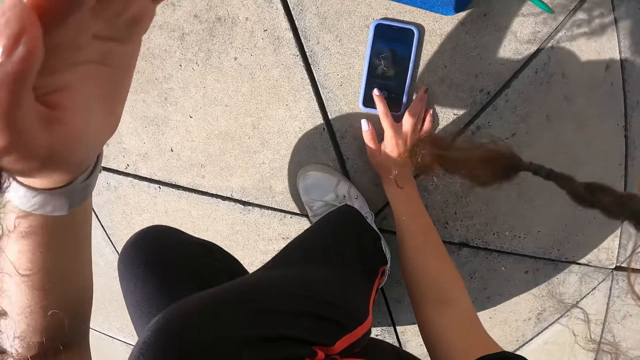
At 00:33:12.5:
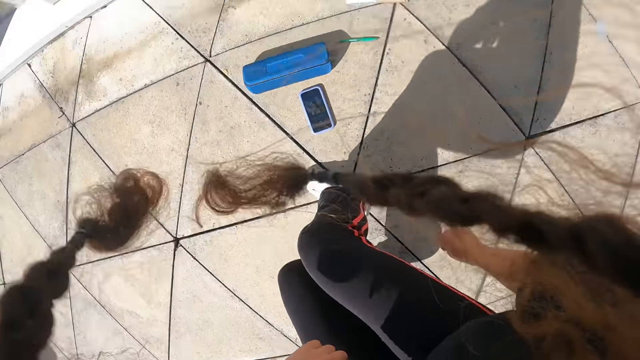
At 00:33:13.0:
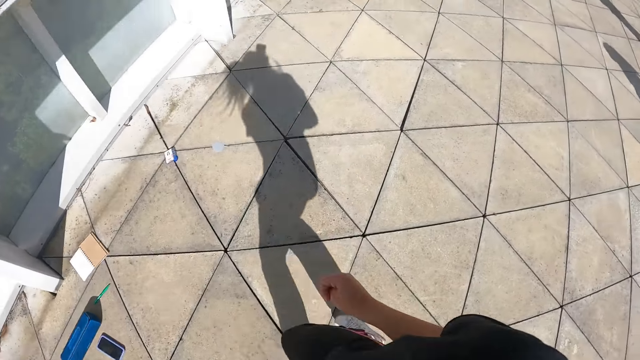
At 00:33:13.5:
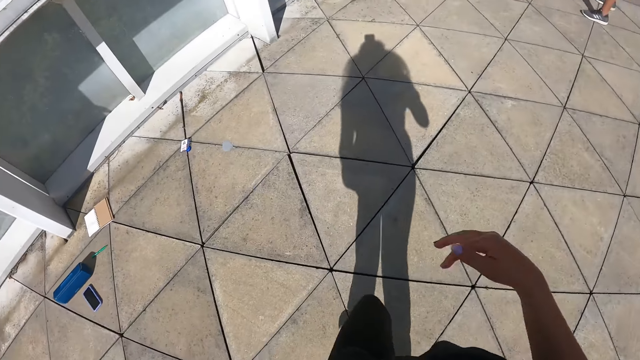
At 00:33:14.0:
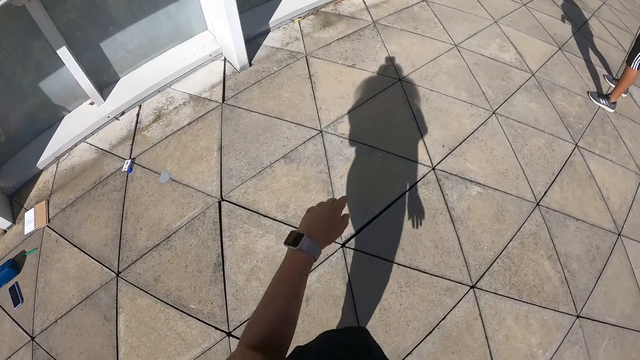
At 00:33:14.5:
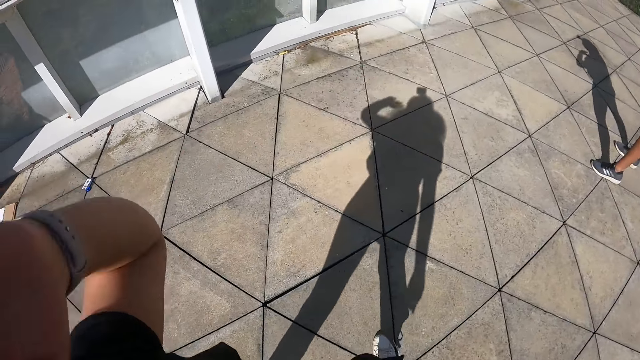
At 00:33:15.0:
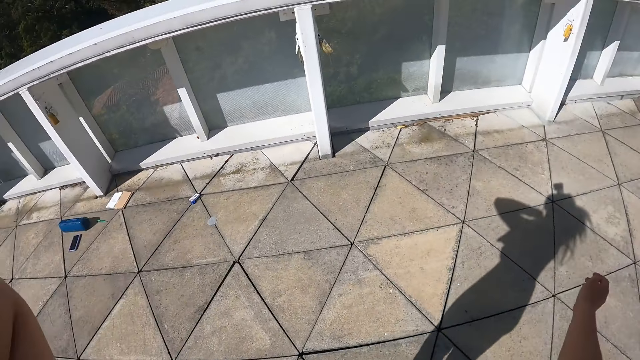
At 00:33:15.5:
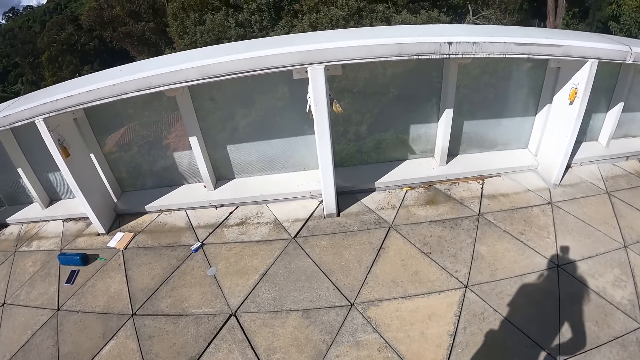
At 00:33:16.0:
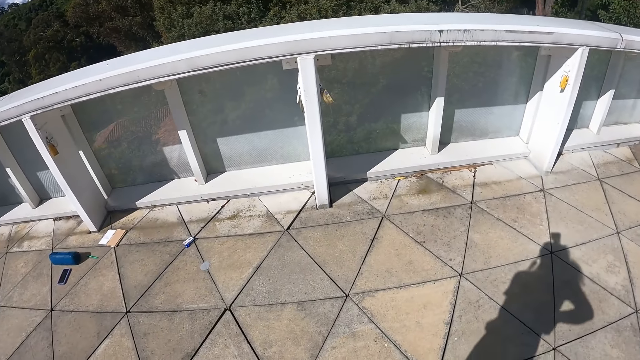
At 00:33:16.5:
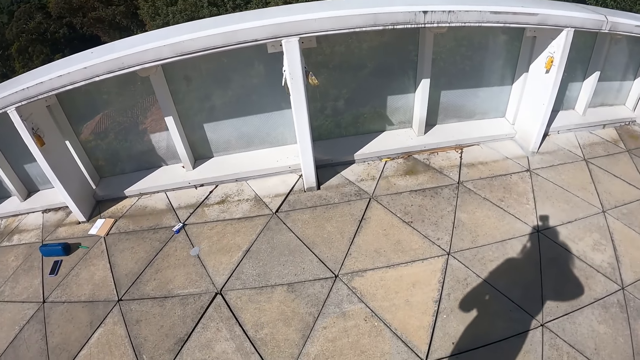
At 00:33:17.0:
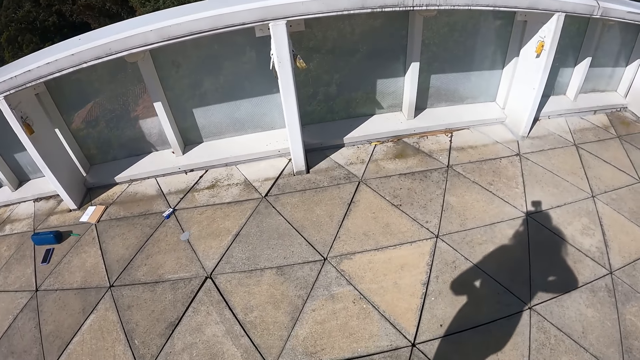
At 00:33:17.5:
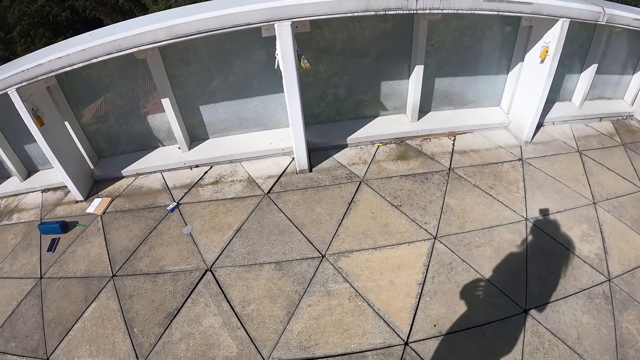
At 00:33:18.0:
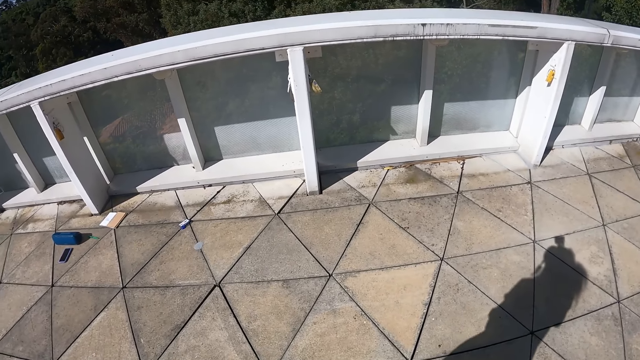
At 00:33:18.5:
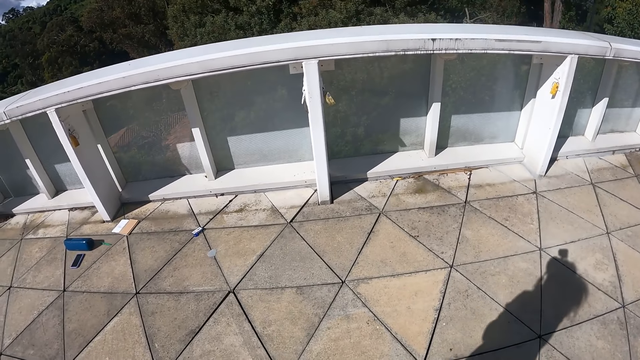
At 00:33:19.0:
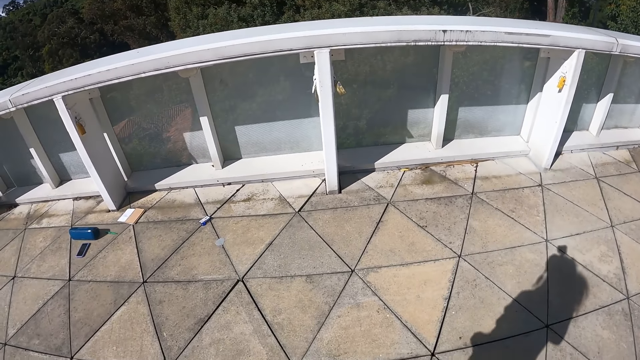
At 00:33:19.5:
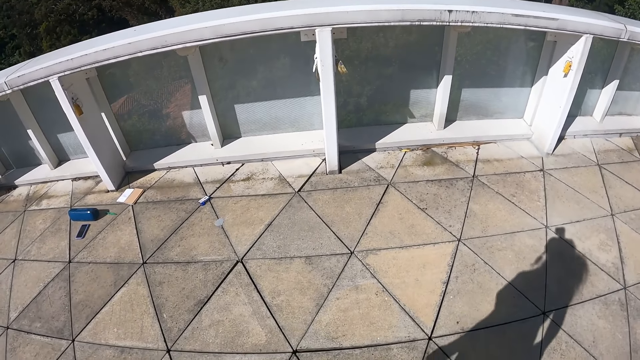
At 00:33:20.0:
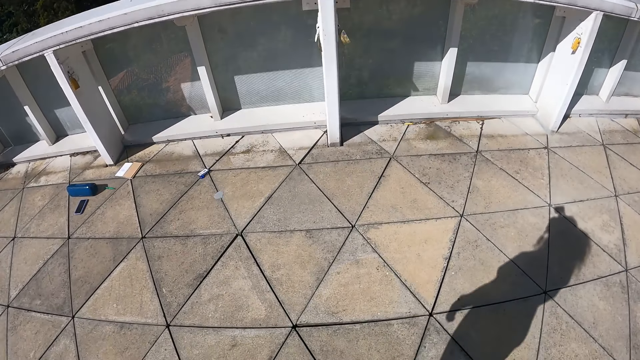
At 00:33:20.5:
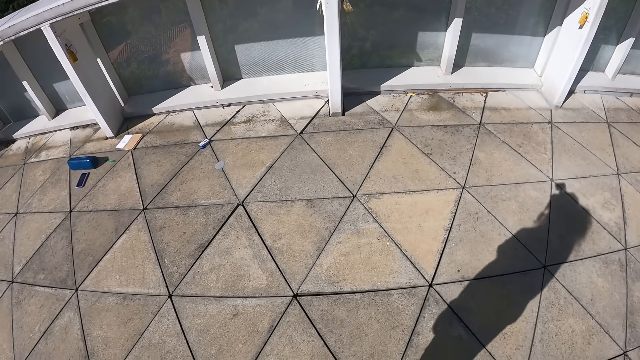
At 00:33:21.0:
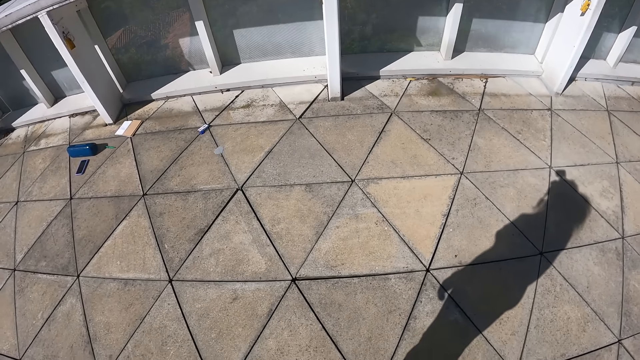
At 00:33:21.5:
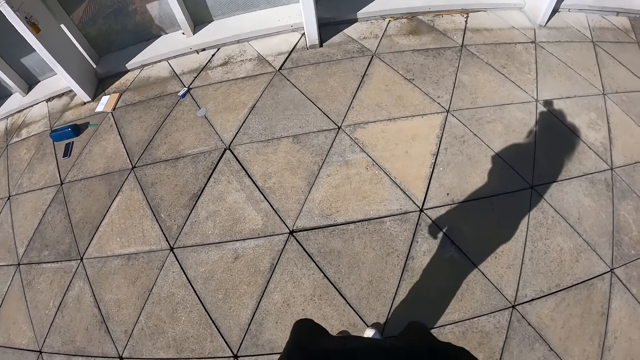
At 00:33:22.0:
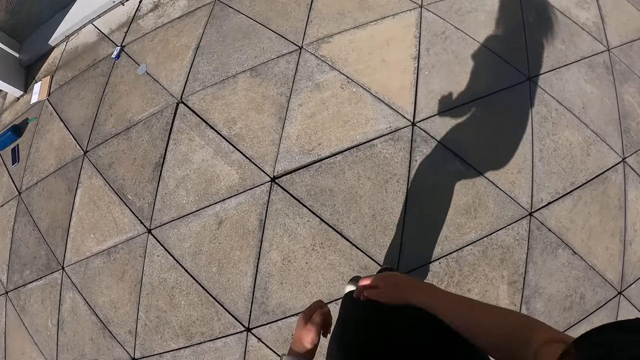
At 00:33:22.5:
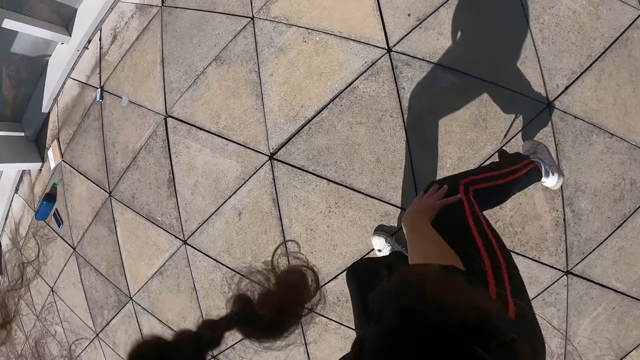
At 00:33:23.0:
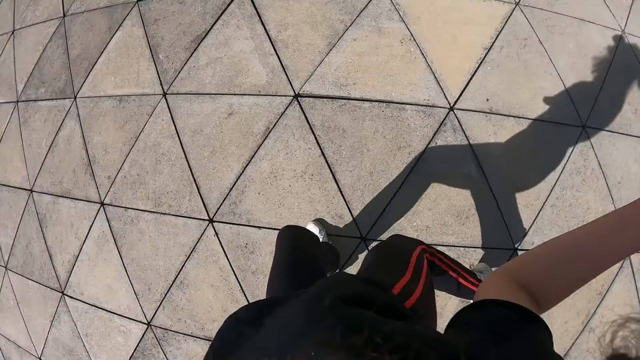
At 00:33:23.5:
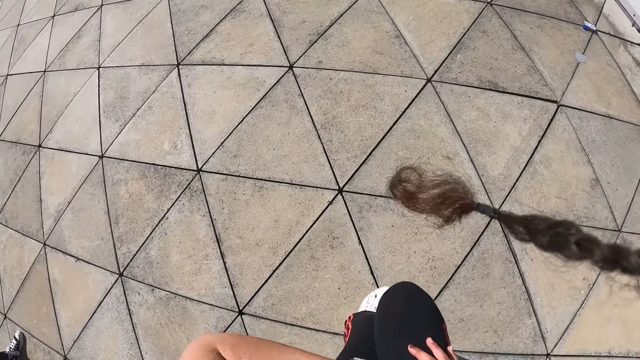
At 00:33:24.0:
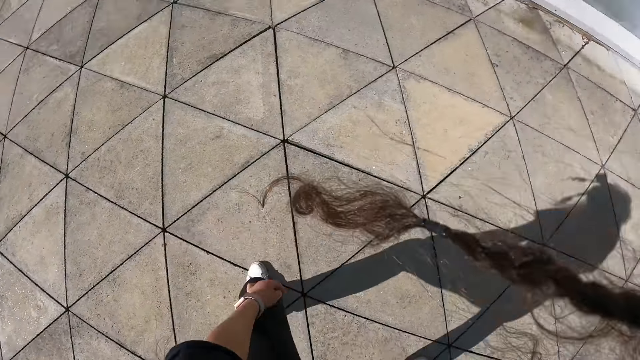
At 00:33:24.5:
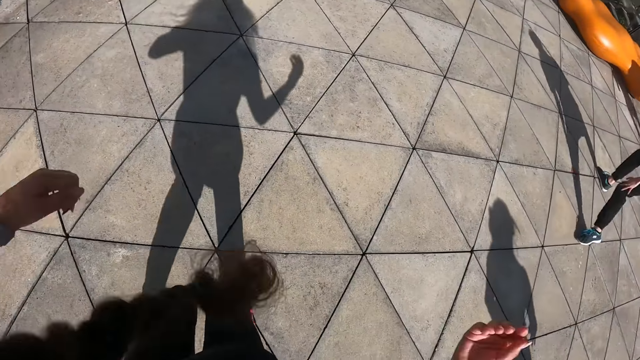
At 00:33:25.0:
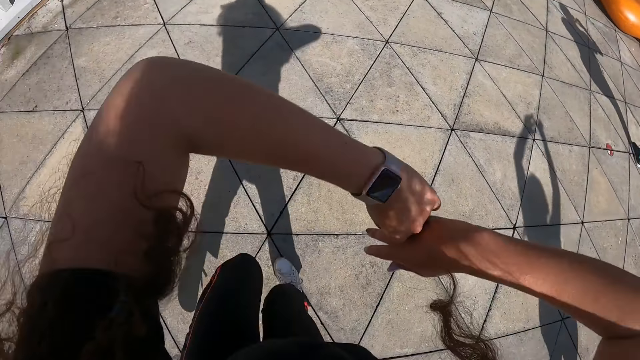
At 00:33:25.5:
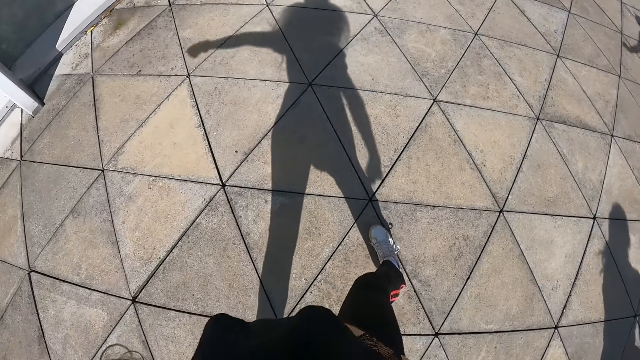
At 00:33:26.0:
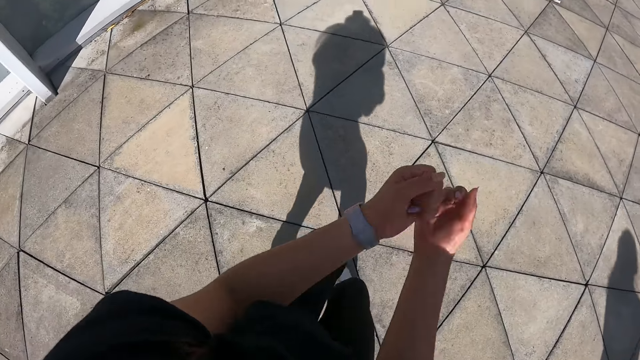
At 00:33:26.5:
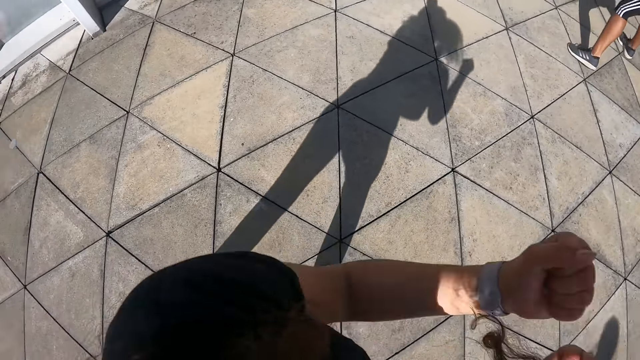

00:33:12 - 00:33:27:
The camera wearer taps the phone on the floor with her right hand. She walks. She dances along with the group of people.

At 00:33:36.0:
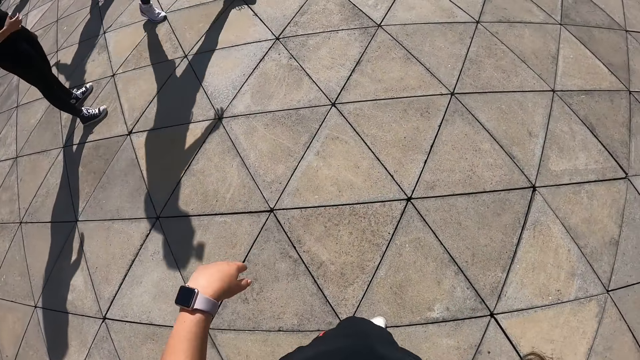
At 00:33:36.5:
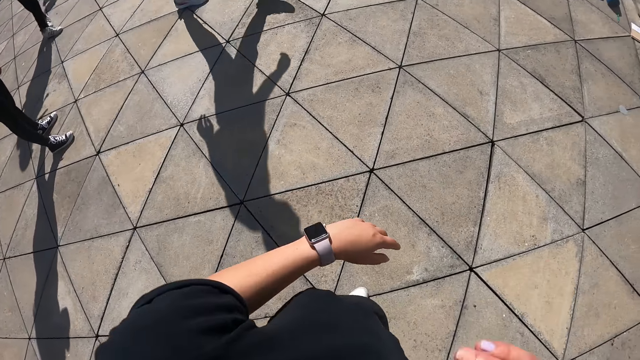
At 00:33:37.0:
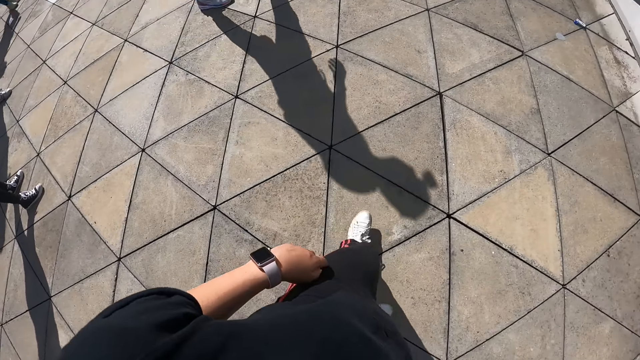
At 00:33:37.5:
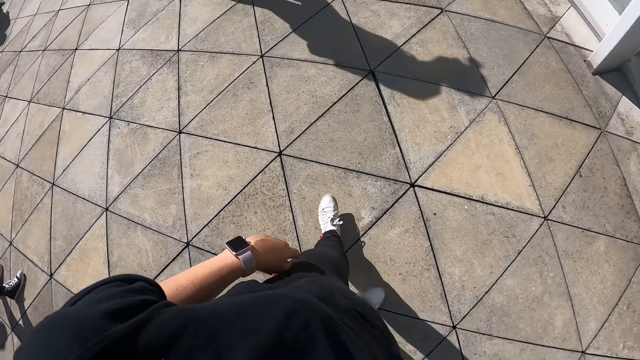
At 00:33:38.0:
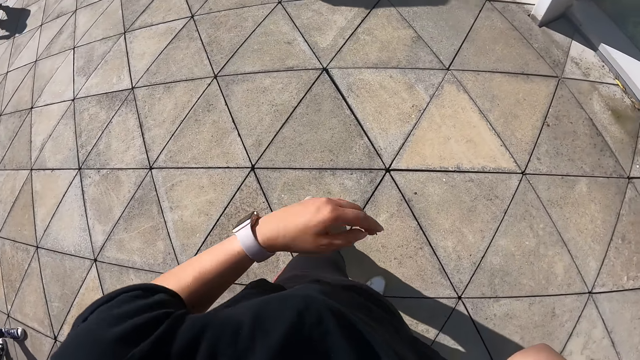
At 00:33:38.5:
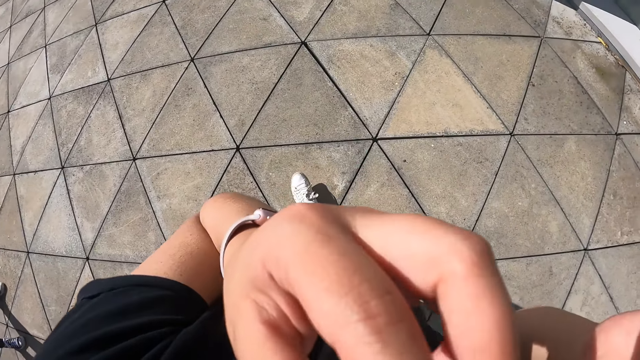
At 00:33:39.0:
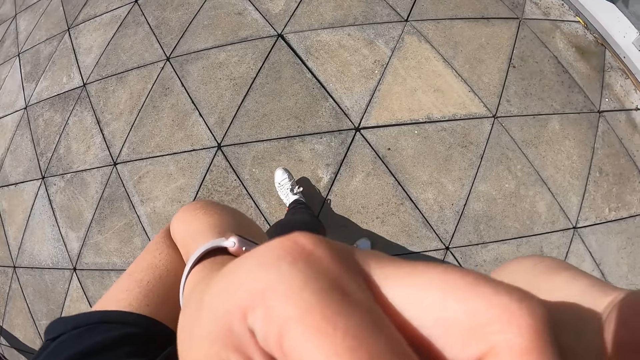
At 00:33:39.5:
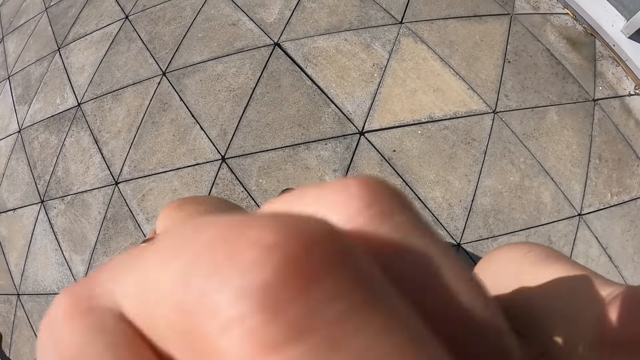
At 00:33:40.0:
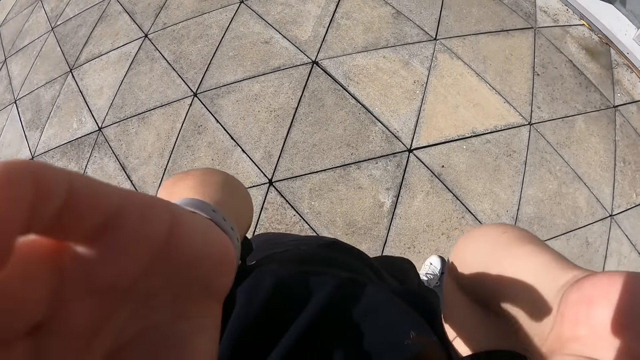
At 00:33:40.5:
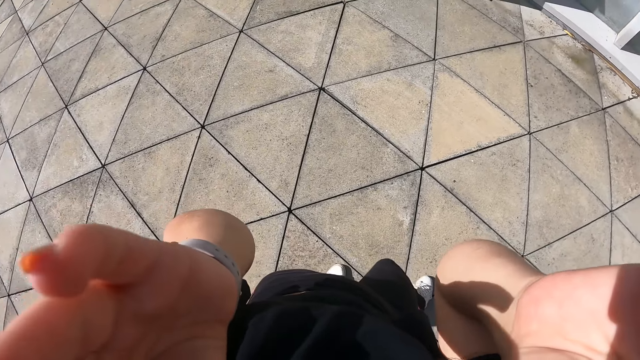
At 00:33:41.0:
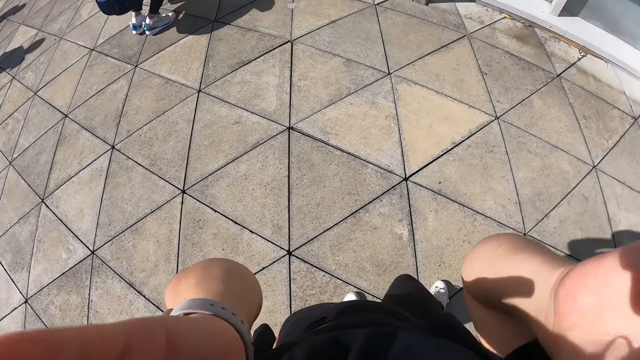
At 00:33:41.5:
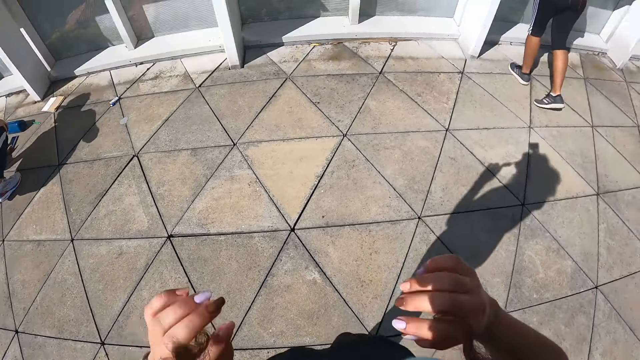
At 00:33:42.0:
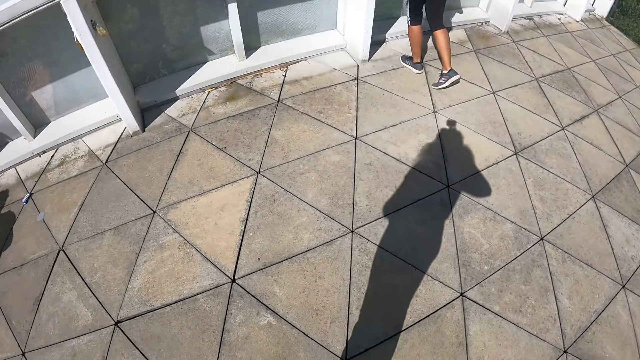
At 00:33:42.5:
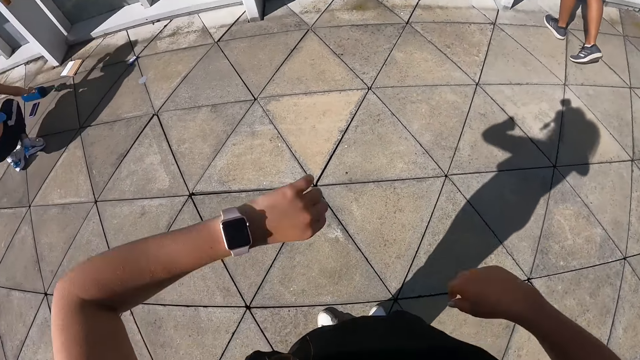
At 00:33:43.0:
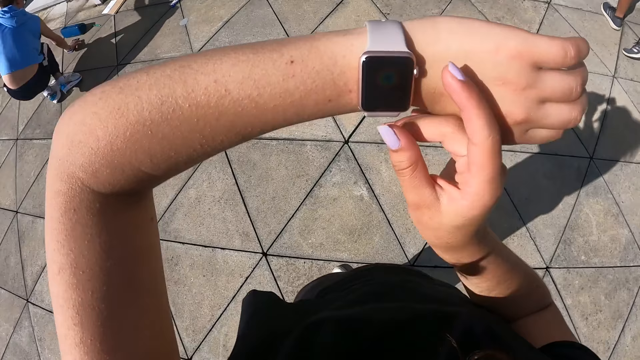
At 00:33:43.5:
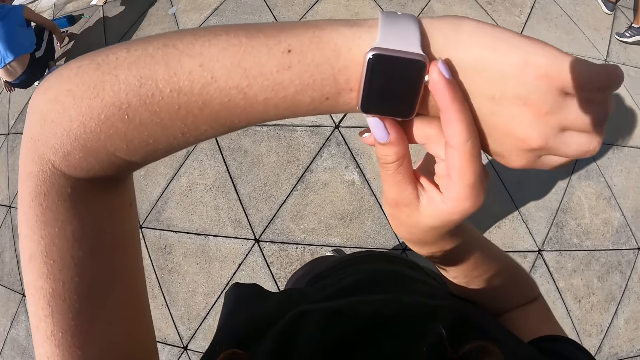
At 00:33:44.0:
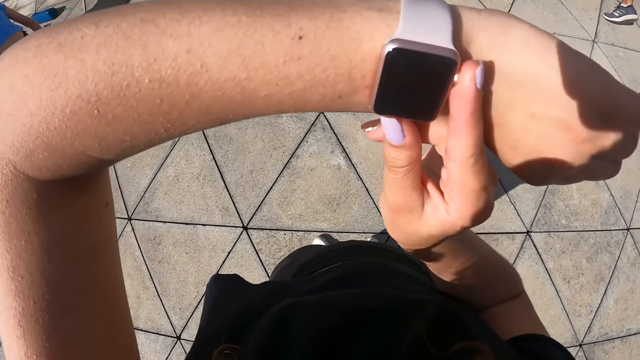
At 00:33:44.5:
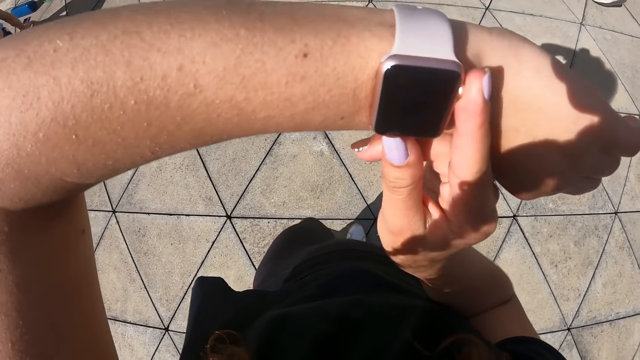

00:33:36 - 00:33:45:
The camera wearer fixes the camera. The man operates the phone on the floor with his left hand. The man operates the phone on the floor with his right hand. The camera wearer taps a watch on her left wrist with her right hand. She looks at the watch.
